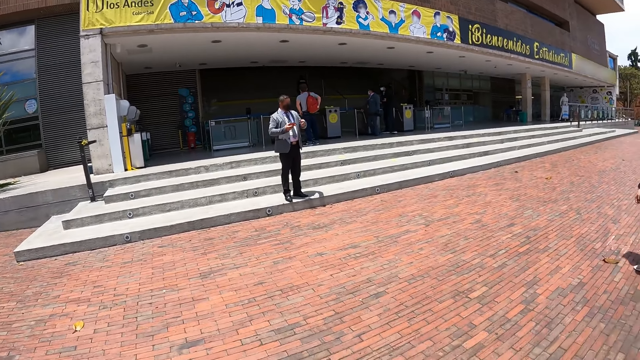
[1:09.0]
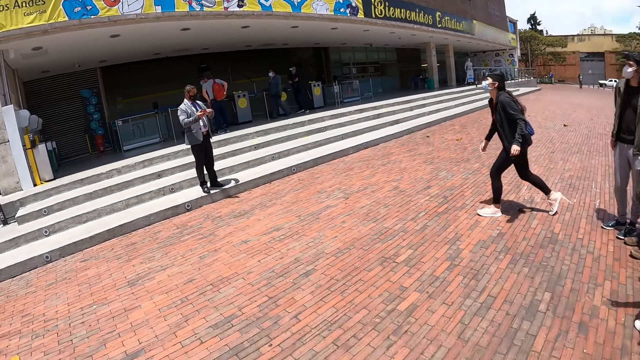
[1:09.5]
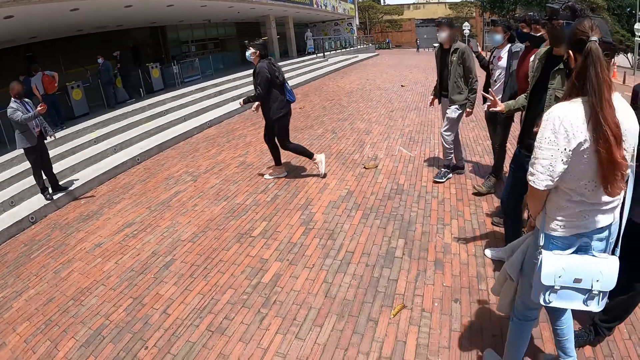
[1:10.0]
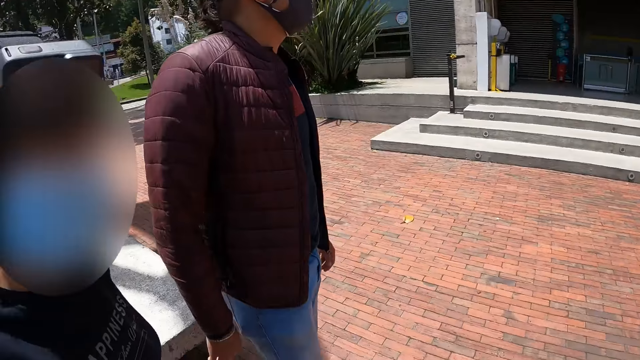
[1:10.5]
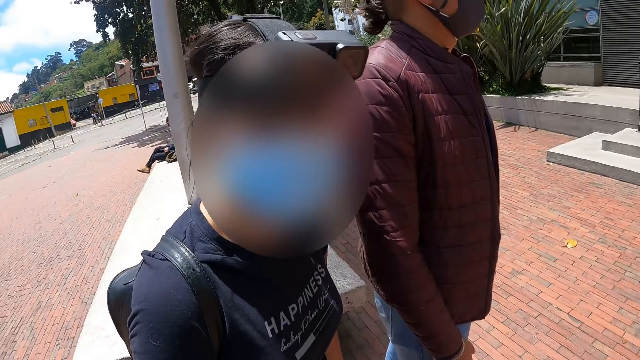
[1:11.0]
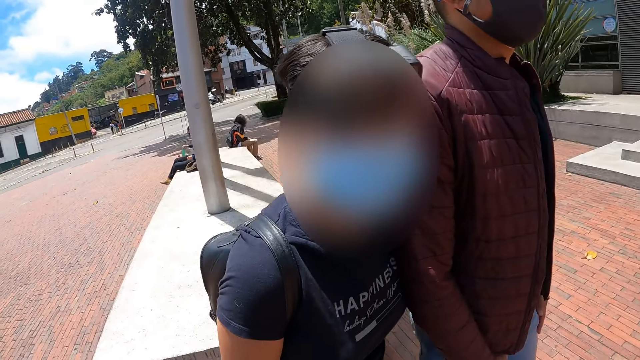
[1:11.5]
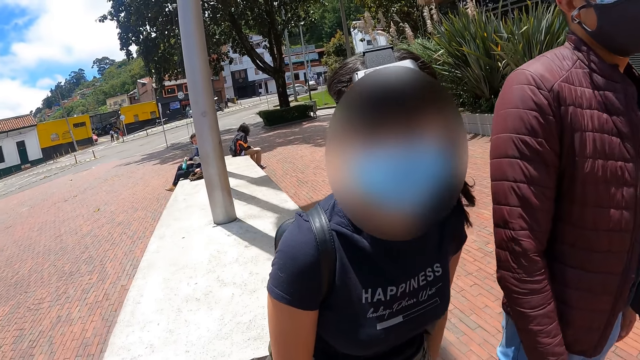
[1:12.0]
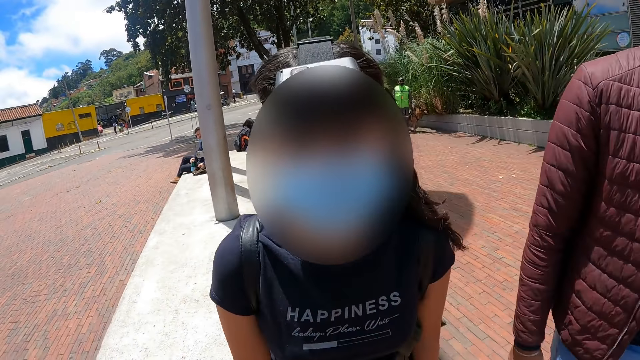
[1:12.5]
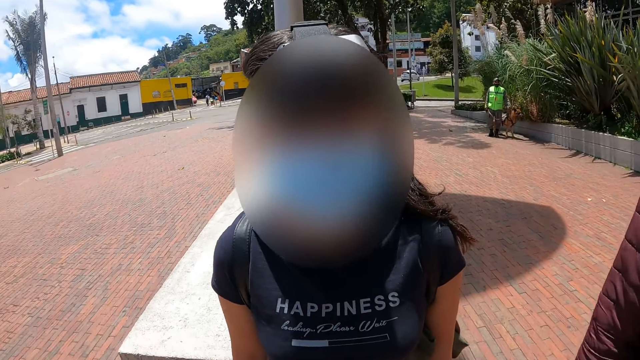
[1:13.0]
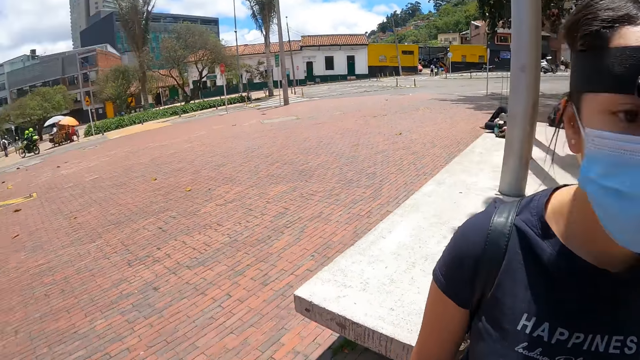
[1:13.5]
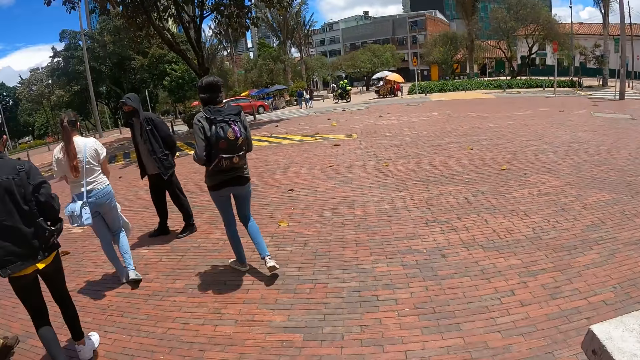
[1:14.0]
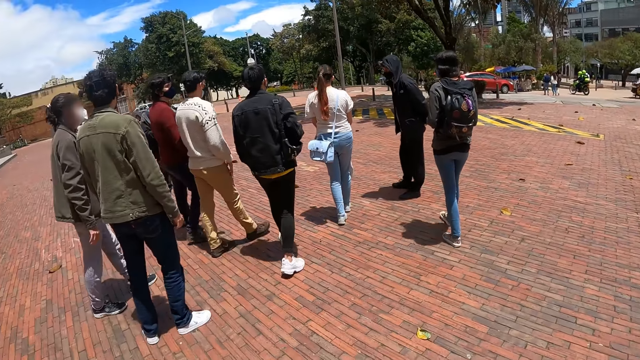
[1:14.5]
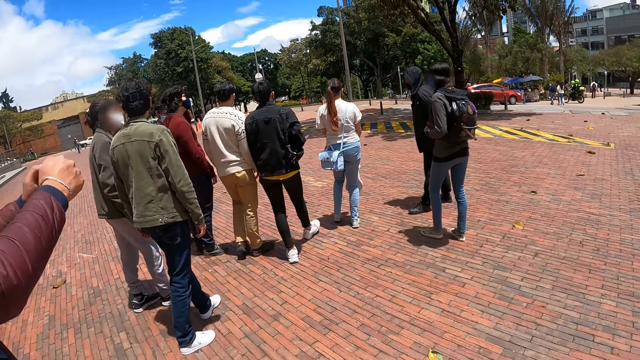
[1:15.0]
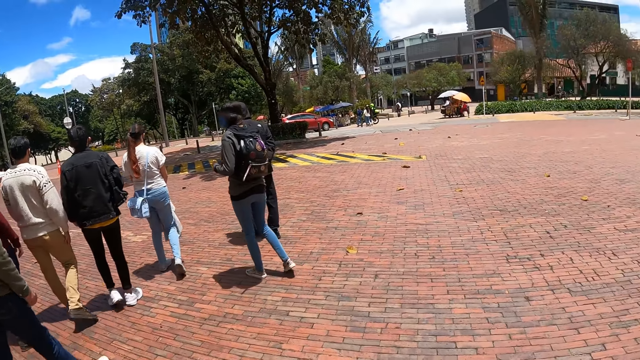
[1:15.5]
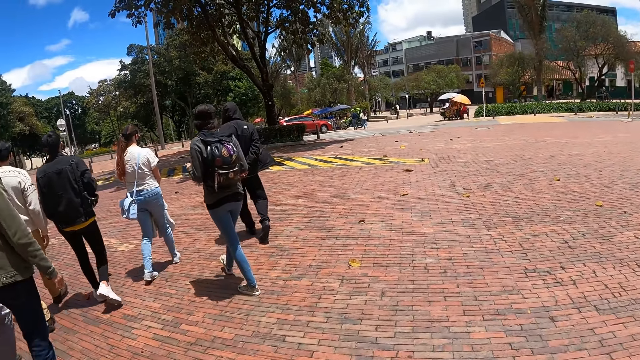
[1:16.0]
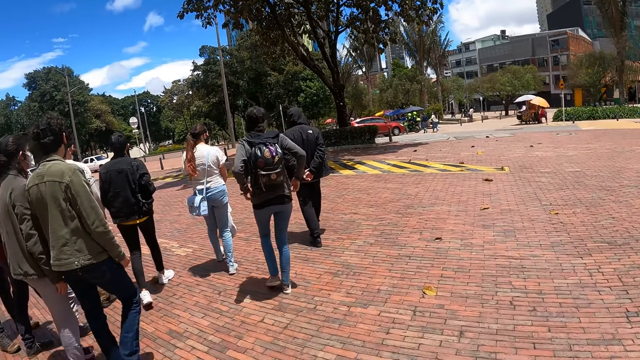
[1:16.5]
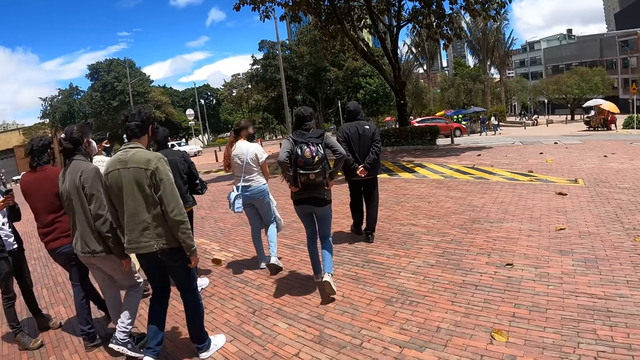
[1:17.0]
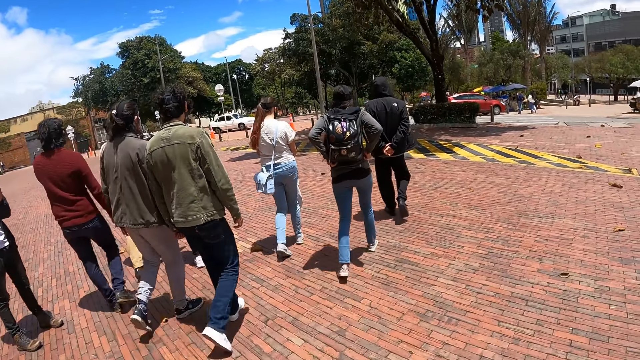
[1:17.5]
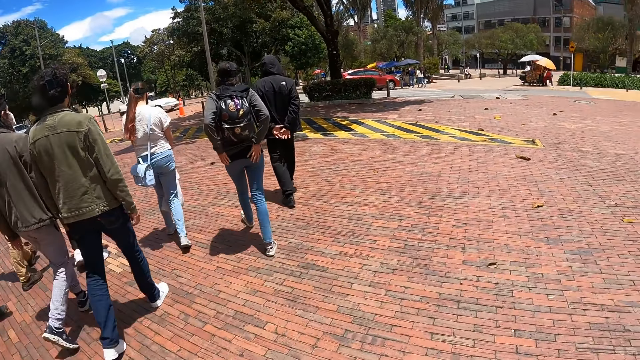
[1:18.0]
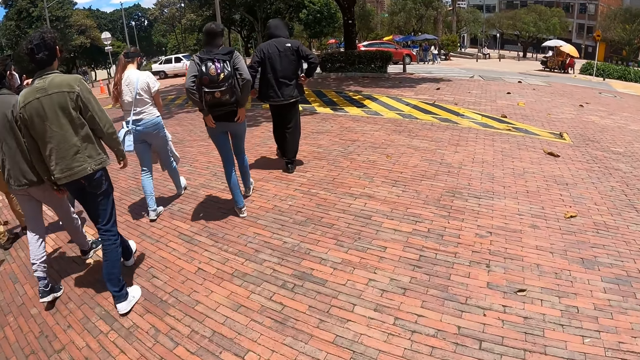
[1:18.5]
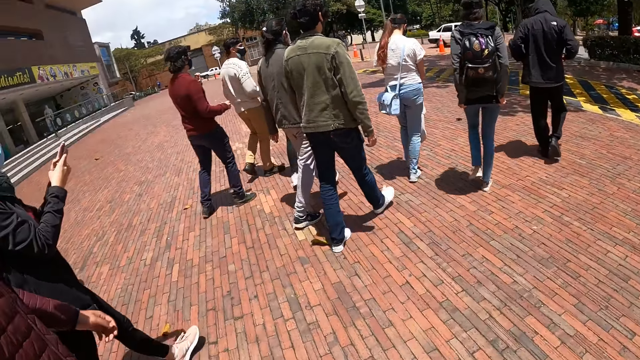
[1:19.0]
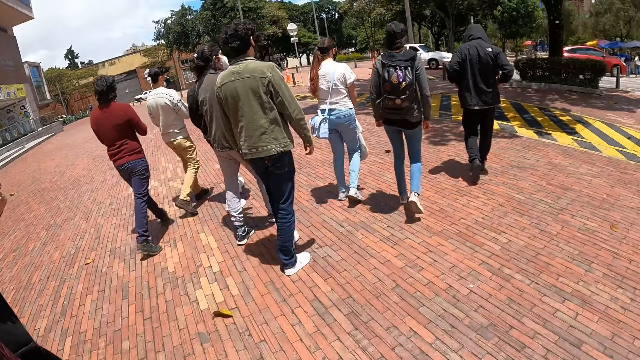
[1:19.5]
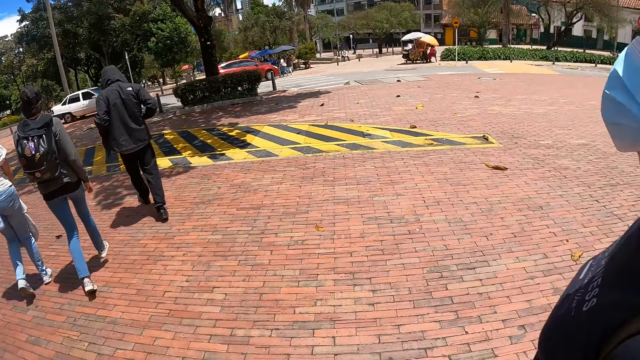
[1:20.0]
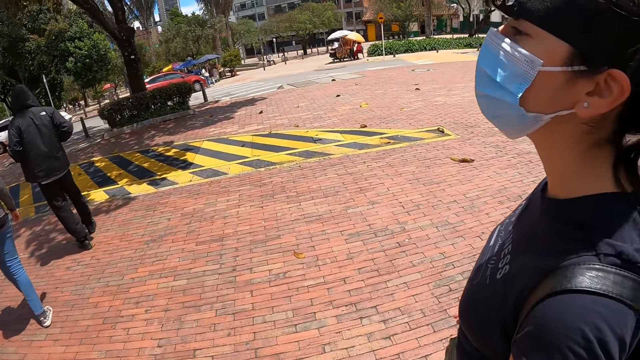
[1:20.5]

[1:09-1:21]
The camera wearer stares at a lady. The lady interacts with the camera wearer. The camera wearer walks across the pavement around the compound.

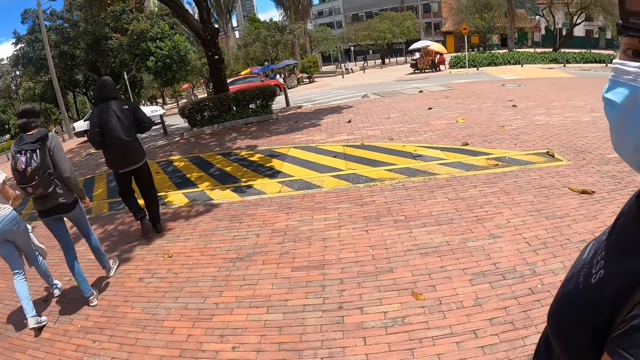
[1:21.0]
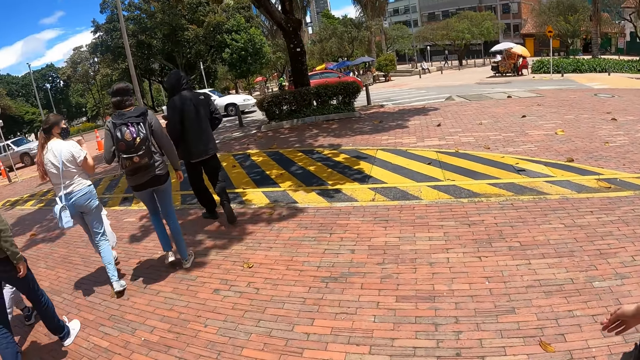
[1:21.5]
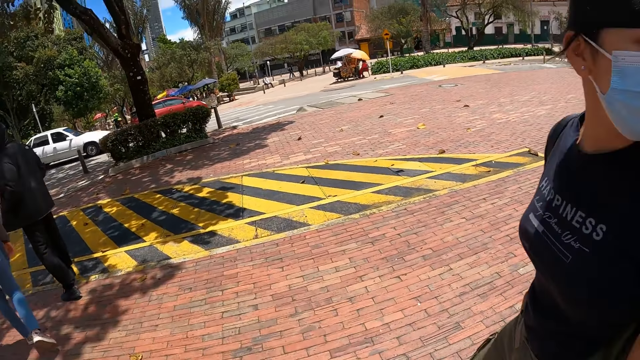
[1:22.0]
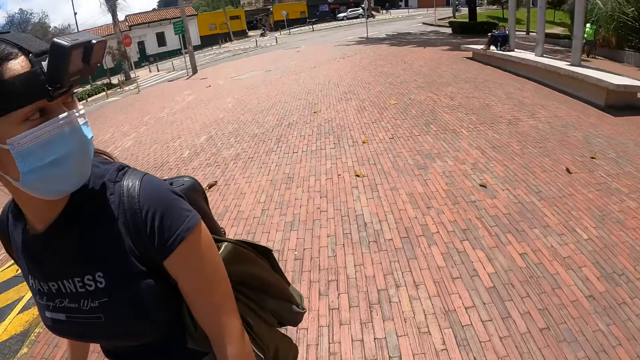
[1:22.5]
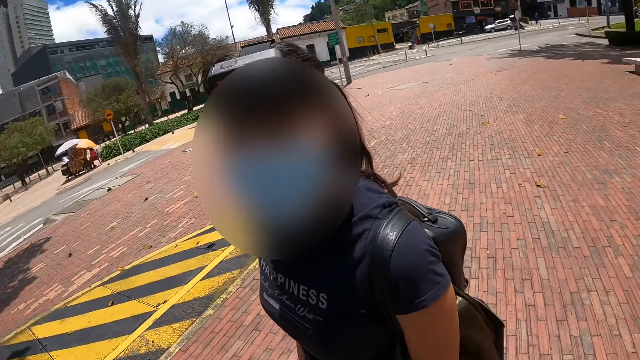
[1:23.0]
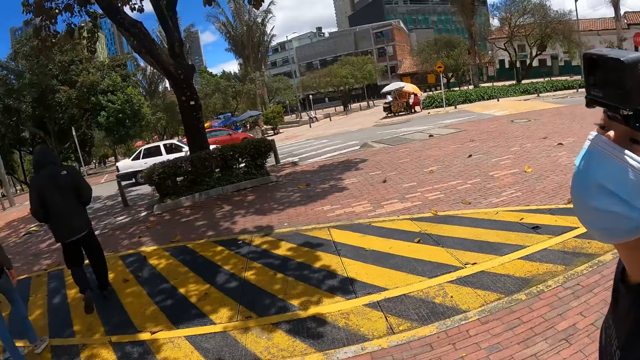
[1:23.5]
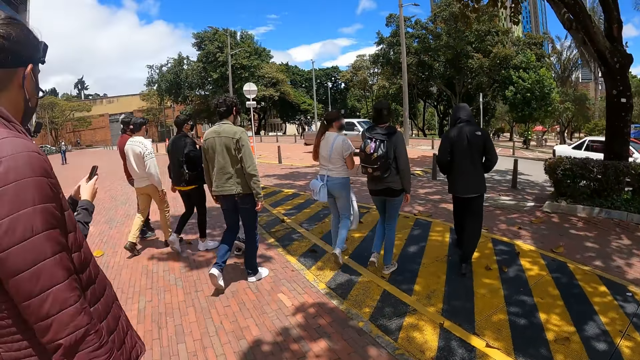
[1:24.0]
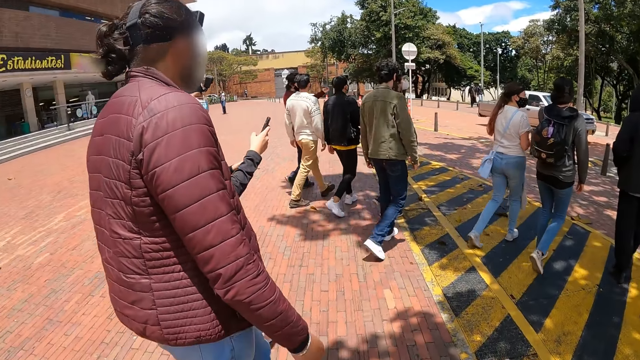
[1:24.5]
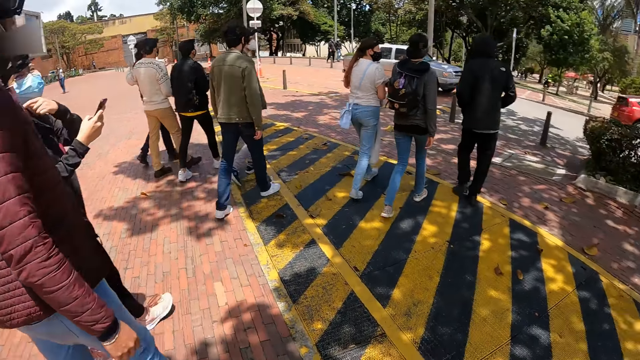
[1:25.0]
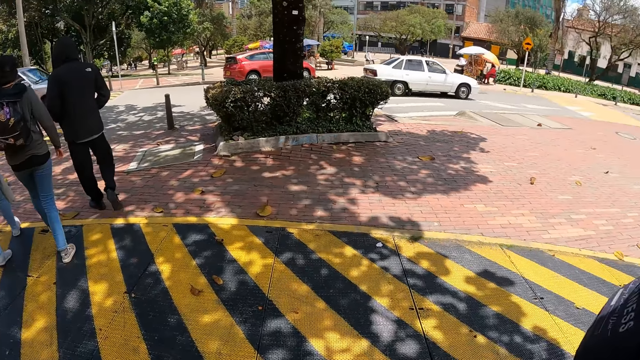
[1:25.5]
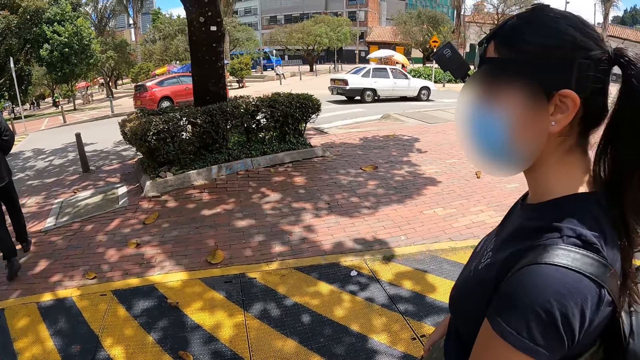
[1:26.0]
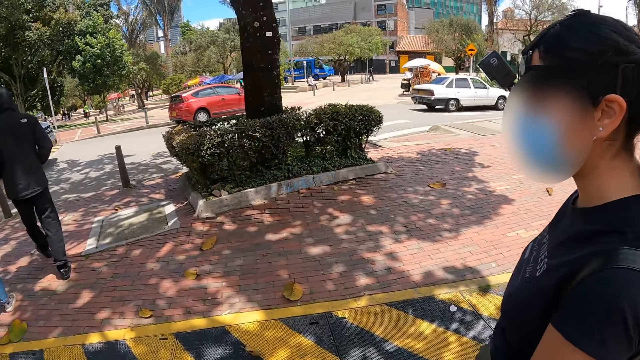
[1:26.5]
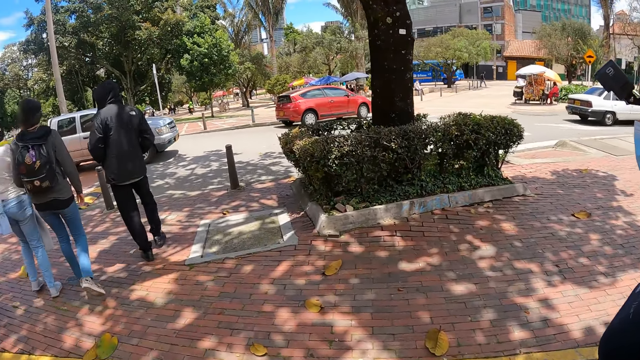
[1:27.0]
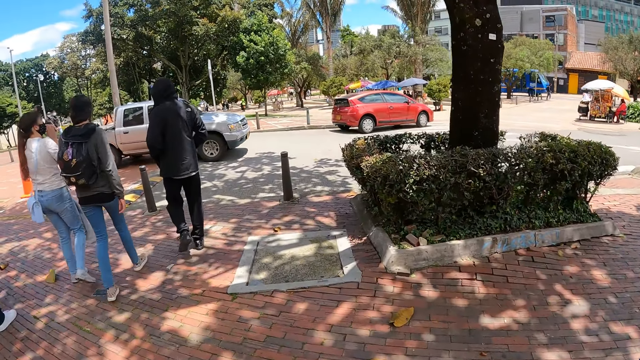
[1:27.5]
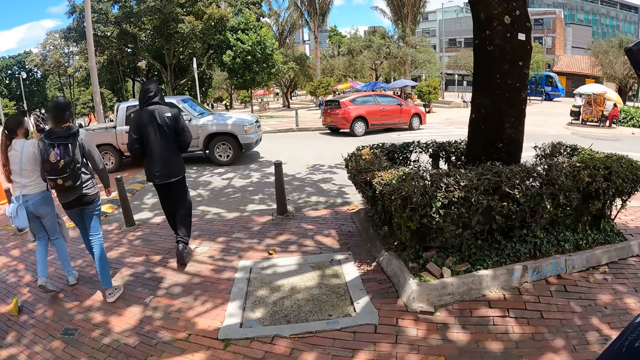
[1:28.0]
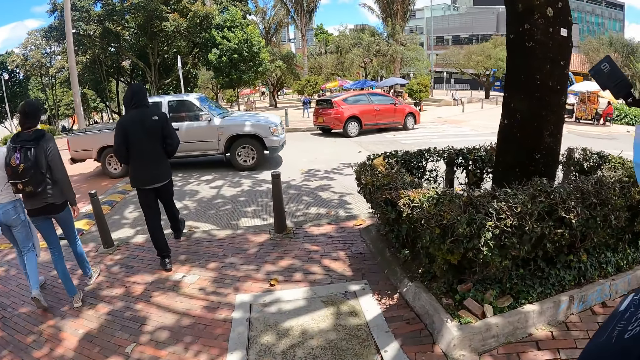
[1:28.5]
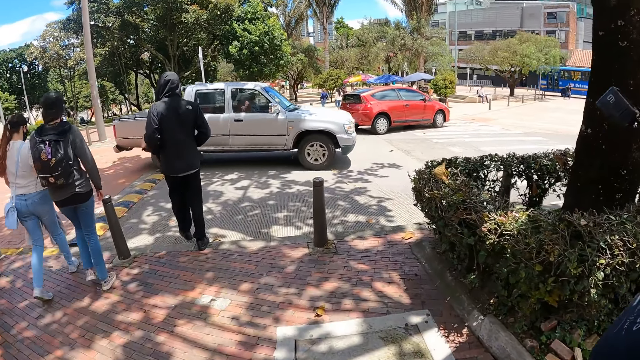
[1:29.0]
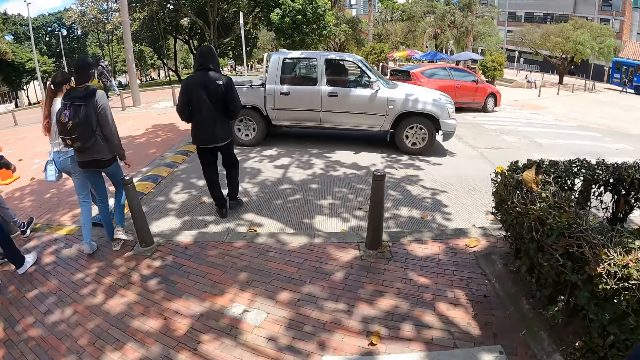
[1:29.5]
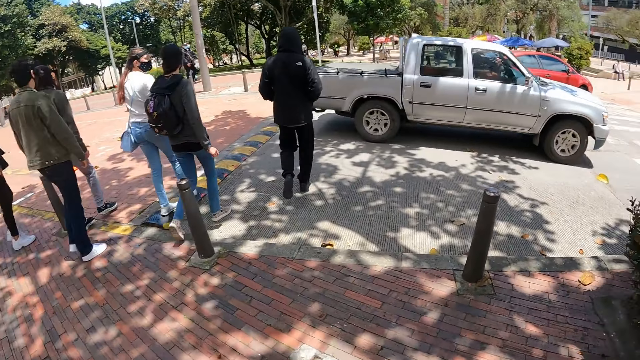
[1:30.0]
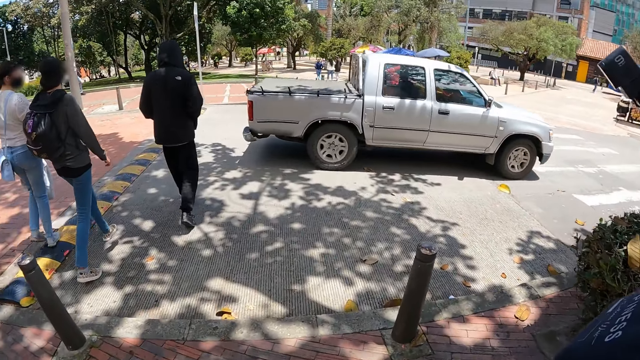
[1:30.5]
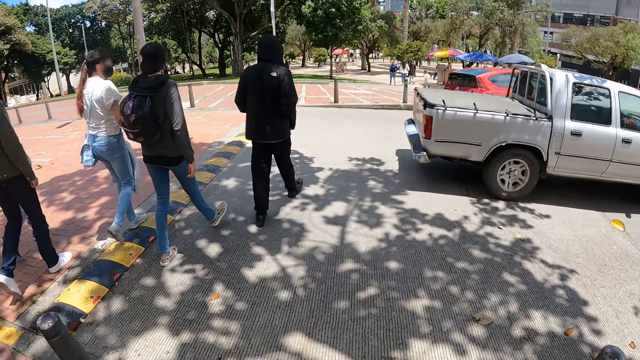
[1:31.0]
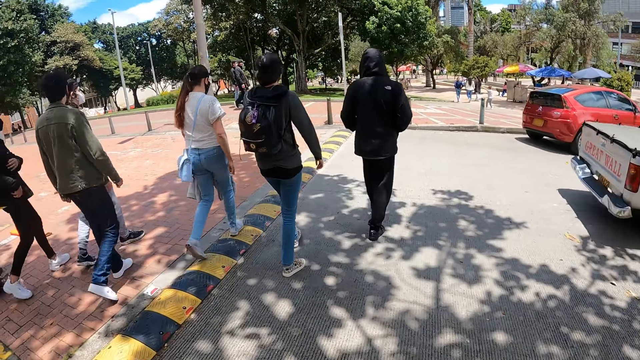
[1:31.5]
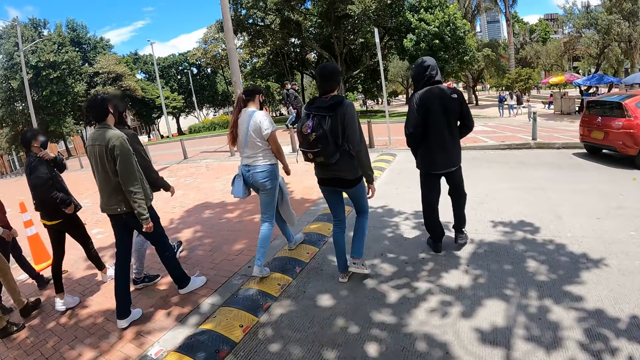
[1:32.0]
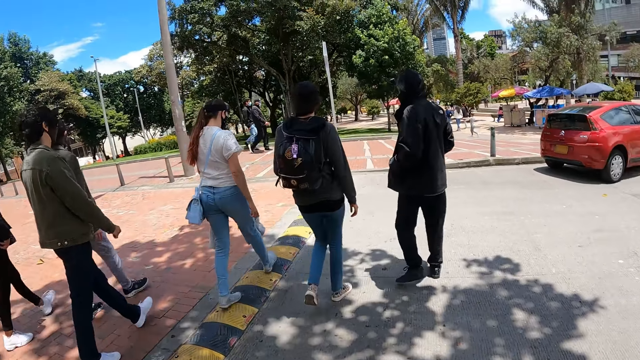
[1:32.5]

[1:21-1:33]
The camera wearer walks beside a lady. They cross the road.
